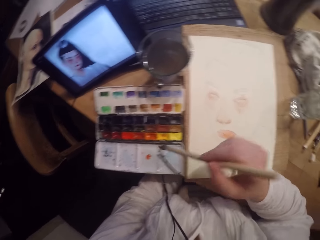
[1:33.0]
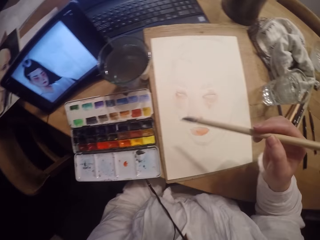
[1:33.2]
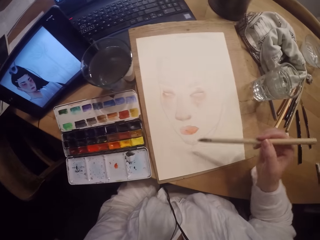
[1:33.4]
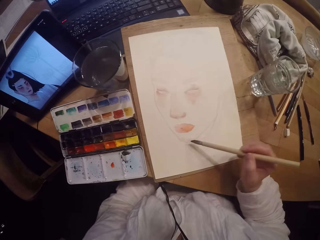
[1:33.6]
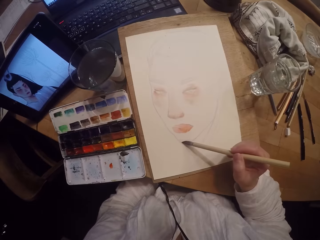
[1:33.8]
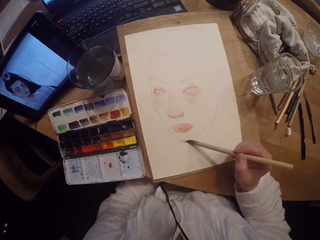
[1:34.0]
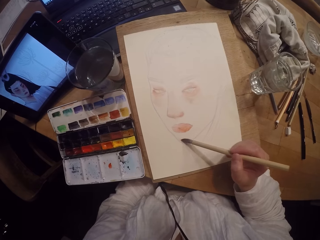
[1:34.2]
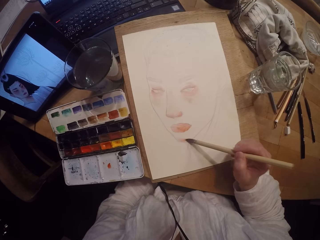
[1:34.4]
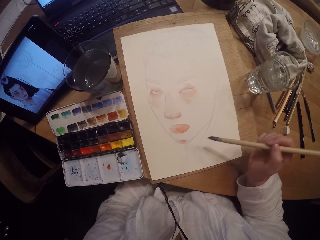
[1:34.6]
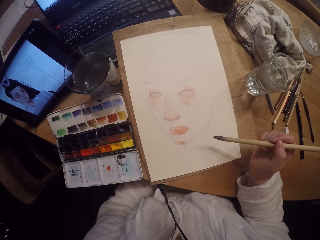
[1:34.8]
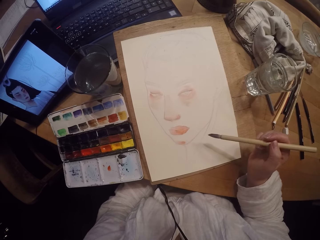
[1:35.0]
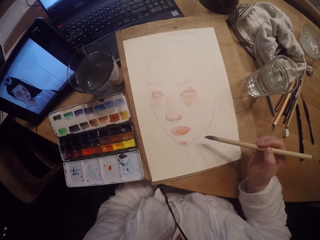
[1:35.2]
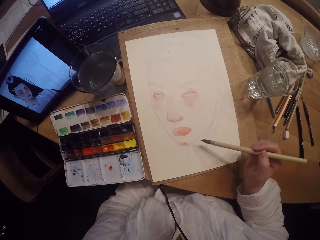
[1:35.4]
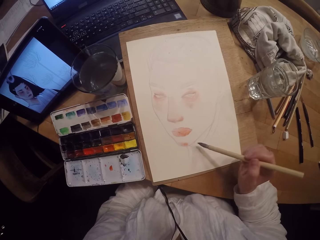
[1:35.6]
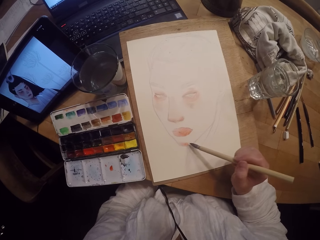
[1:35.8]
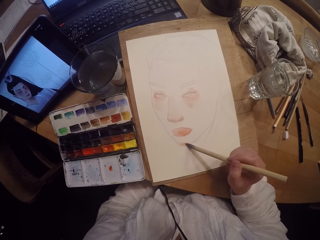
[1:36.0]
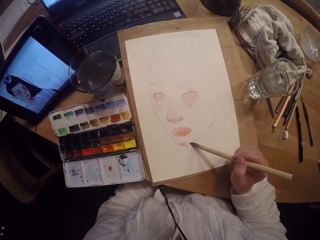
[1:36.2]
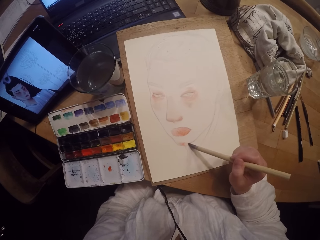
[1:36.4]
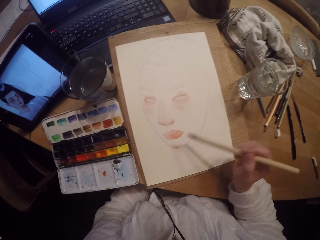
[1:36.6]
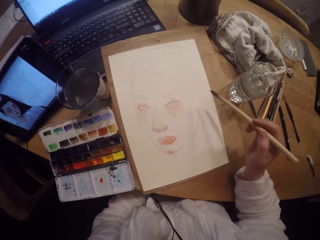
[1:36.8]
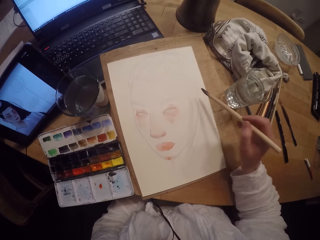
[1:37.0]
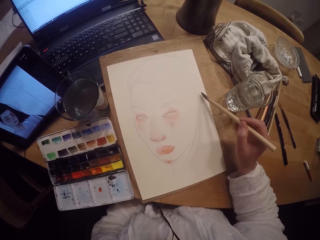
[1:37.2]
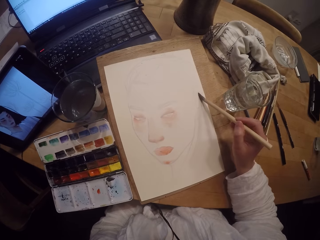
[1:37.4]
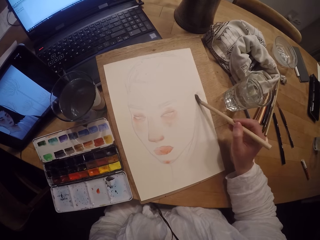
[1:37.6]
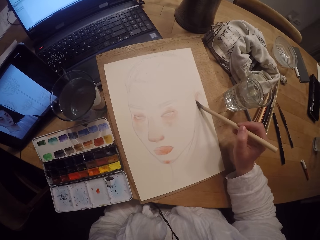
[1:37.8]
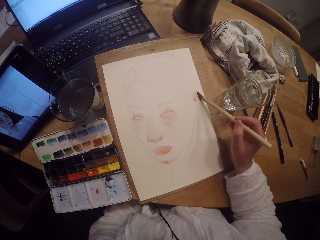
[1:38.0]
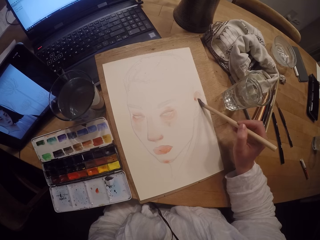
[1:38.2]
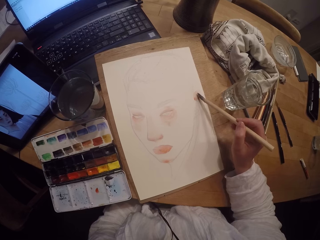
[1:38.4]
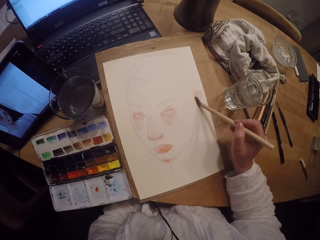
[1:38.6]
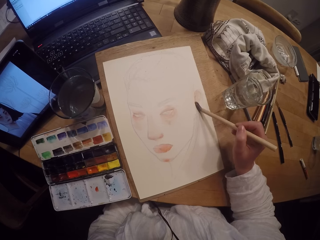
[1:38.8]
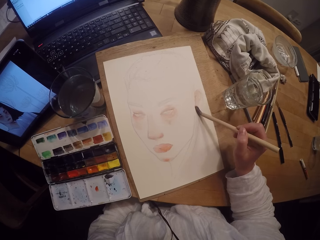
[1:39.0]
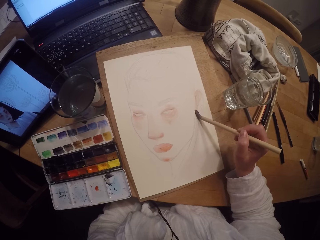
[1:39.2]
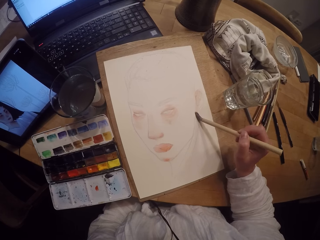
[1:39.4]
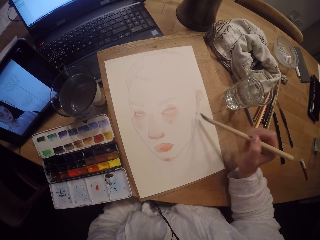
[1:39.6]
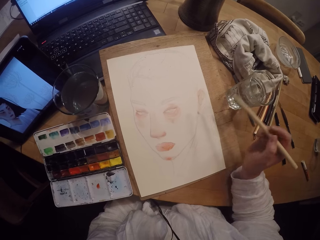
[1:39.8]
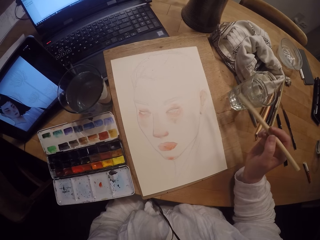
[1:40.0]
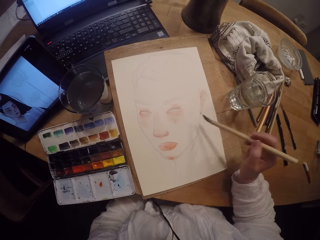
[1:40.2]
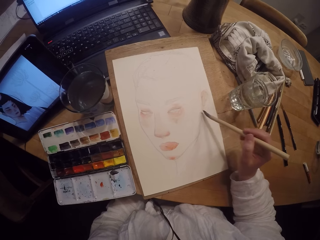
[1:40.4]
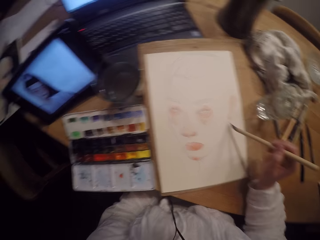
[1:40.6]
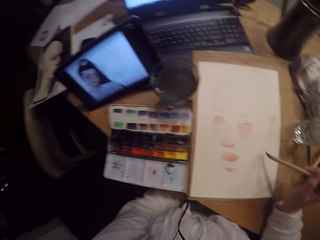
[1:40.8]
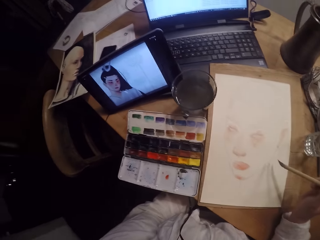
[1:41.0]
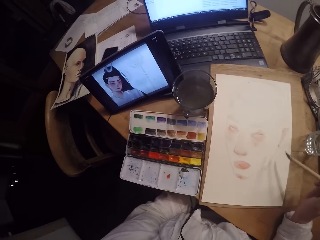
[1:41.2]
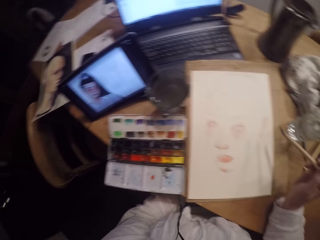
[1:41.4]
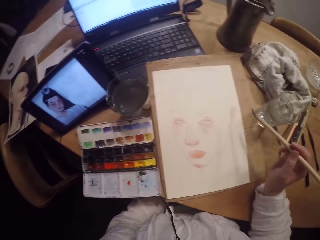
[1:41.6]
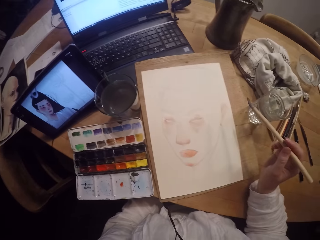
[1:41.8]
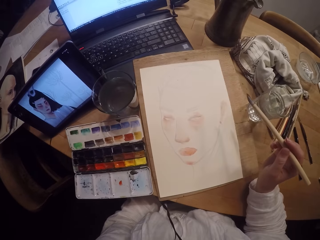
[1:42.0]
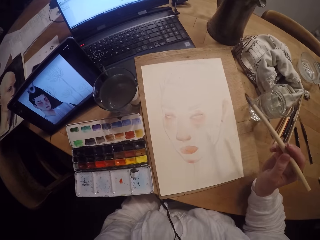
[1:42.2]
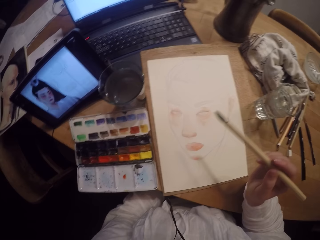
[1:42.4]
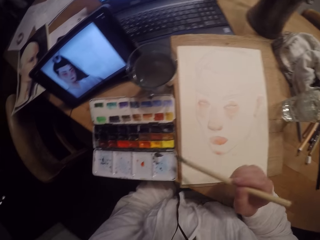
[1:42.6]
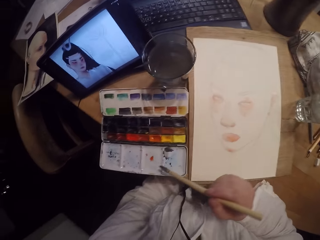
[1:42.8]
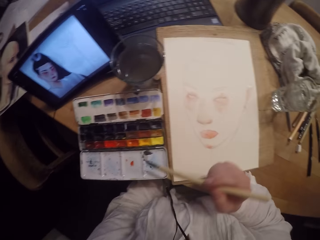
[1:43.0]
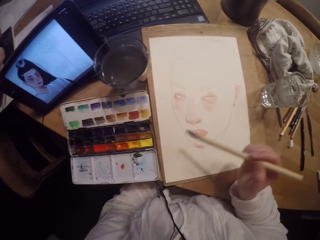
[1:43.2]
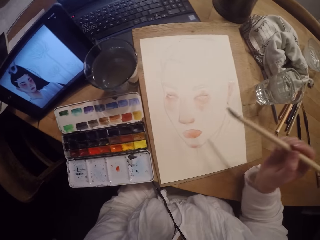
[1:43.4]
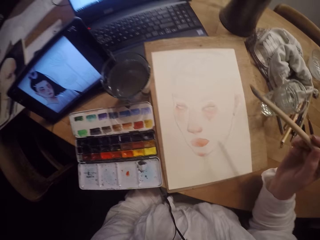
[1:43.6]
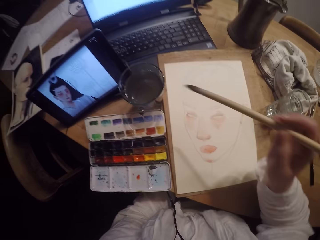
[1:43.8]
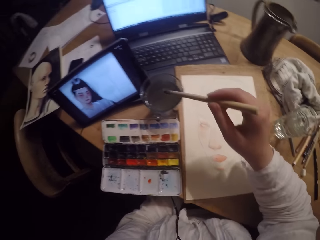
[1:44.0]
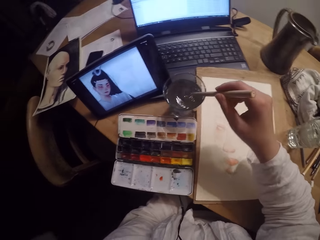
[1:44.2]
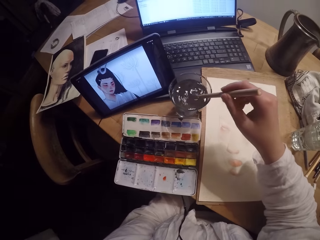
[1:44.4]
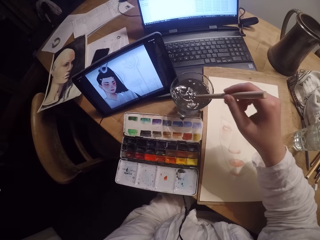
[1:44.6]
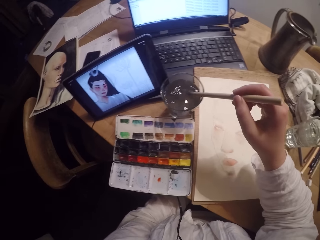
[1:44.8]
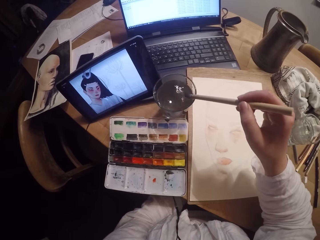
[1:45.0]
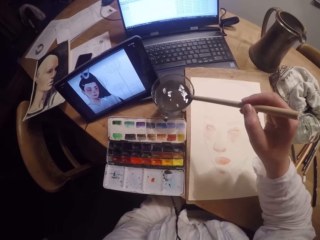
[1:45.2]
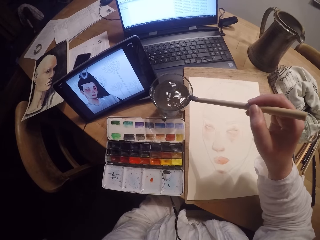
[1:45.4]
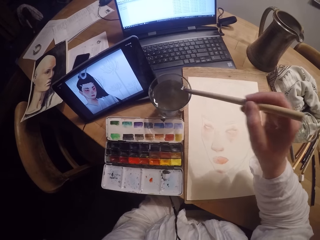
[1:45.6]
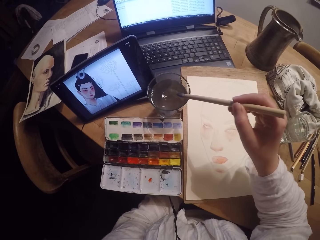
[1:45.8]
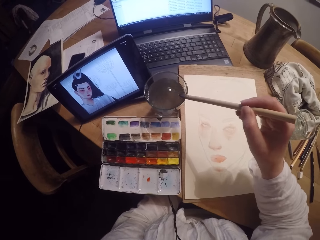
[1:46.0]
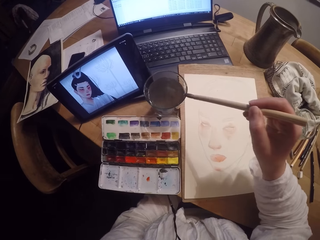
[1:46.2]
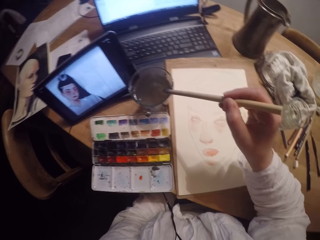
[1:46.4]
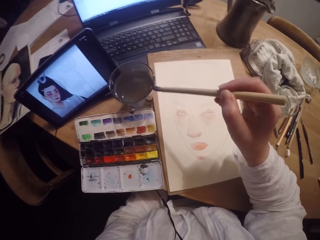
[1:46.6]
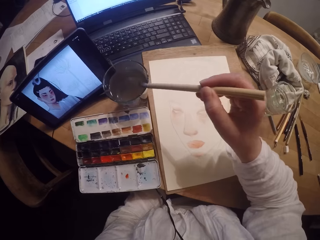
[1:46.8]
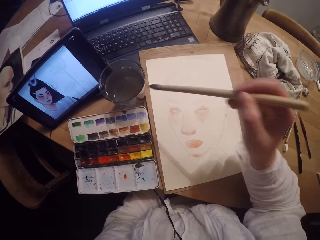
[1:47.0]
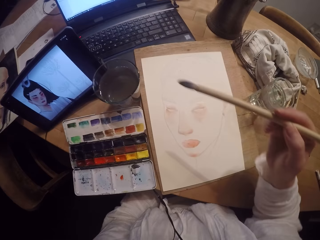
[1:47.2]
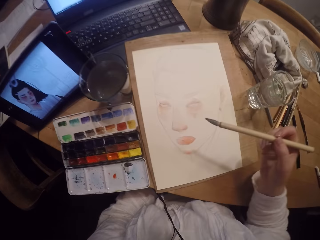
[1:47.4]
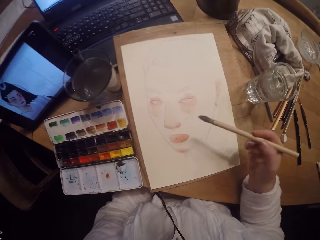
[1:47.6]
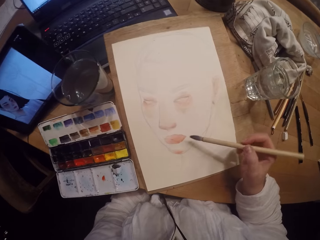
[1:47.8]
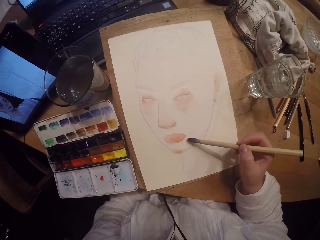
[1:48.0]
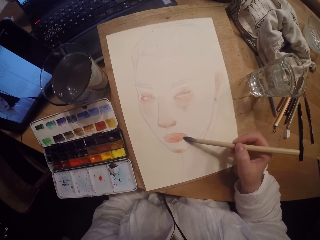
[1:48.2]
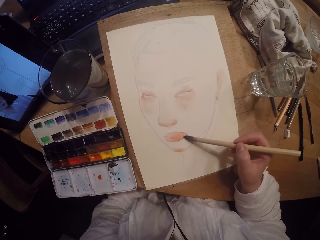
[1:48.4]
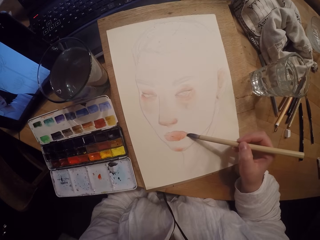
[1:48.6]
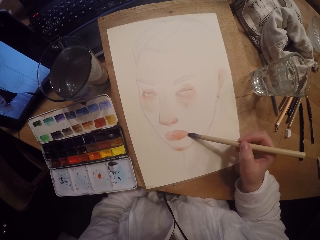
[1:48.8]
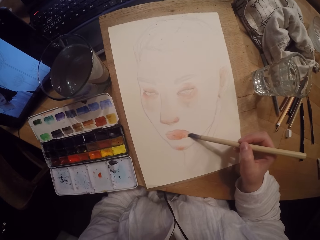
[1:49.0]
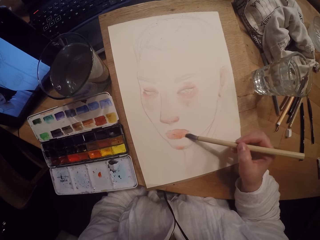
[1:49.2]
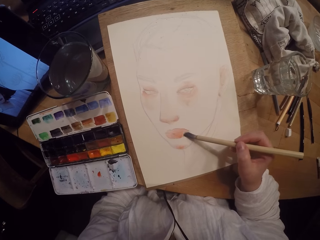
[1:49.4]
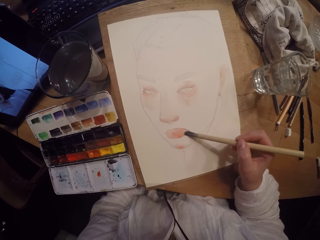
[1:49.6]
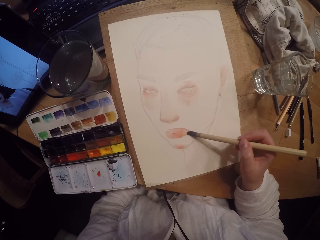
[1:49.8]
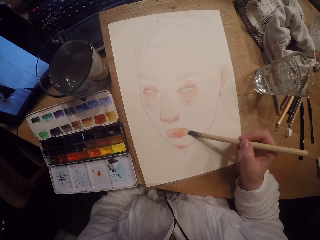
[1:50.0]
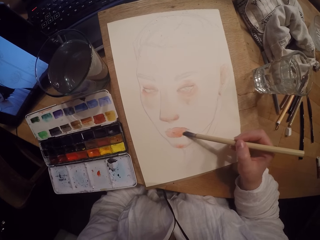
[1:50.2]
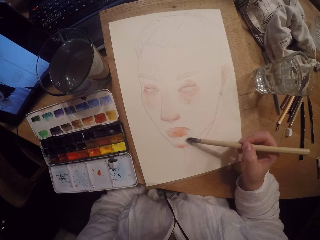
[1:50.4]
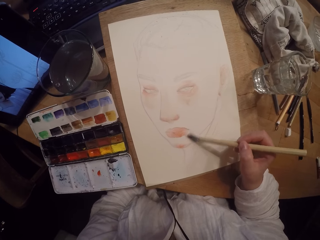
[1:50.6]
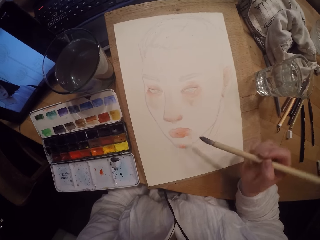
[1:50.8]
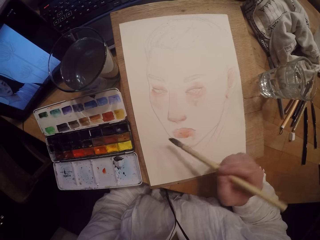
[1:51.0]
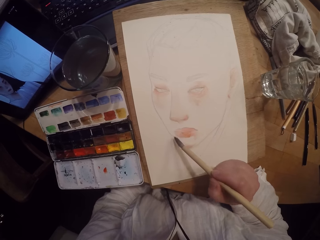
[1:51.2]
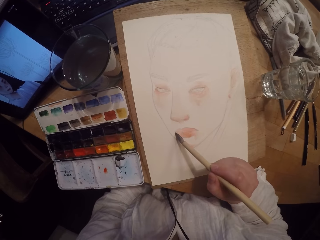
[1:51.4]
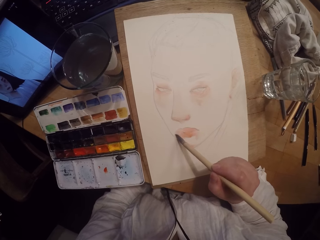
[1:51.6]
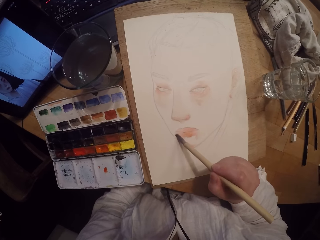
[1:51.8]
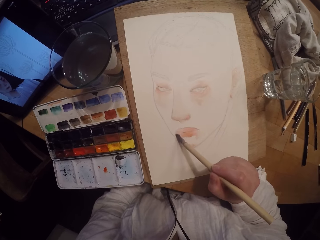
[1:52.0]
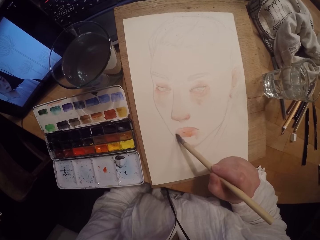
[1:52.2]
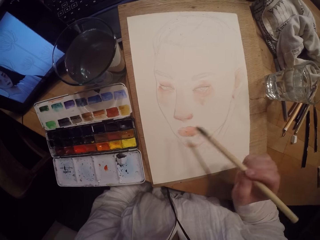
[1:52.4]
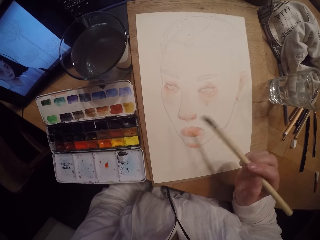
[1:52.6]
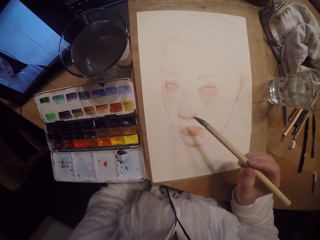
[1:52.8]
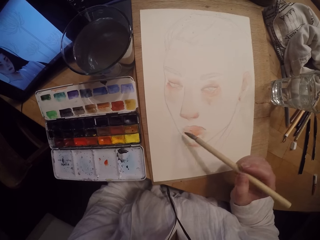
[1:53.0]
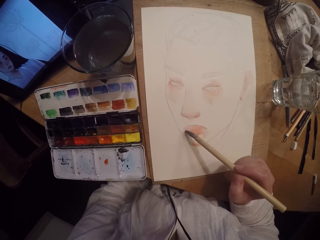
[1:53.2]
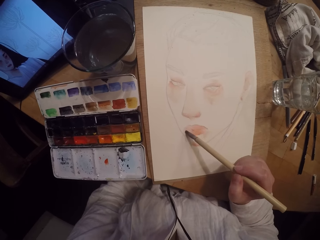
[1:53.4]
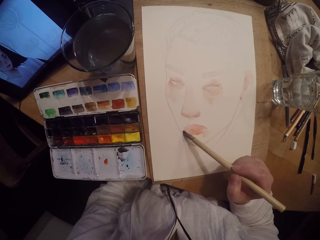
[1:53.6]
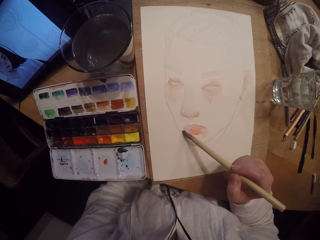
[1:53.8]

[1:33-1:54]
The camera wearer touches the paint on the paint box with the brush. They dip the paintbrush in water. They remove the brush on the paint box. They paint the drawing book with the brush. They remove the brush on the drawing book. They stare at the tablet. They dip the brush in a cup of water. They clean the paintbrush in a bowl. They wipe the brush on the edge of the cup of water. They paint the drawing book with the brush.
